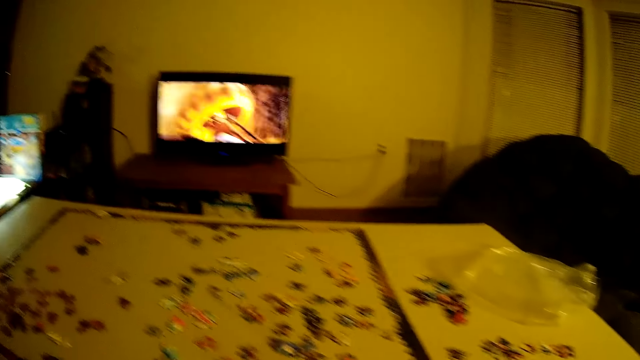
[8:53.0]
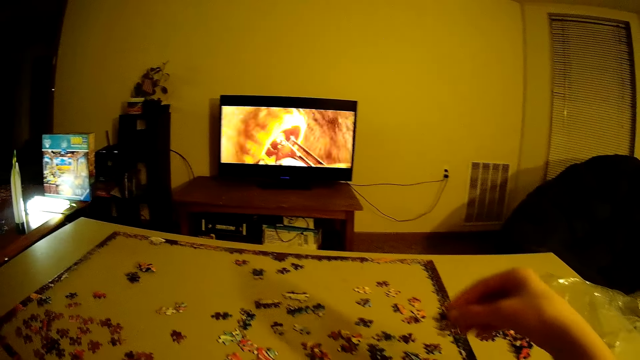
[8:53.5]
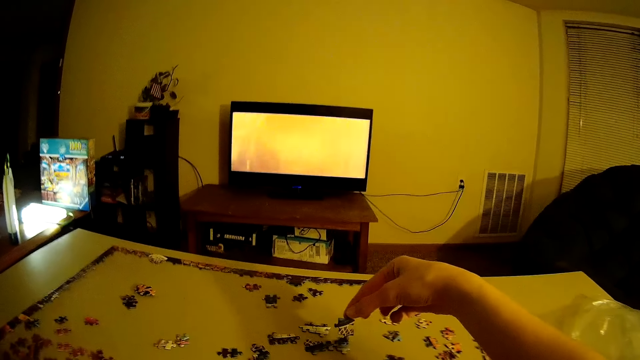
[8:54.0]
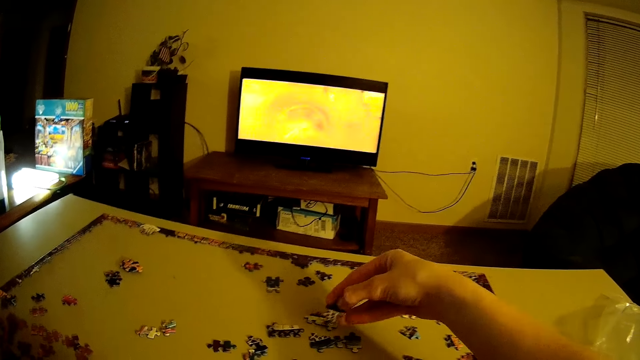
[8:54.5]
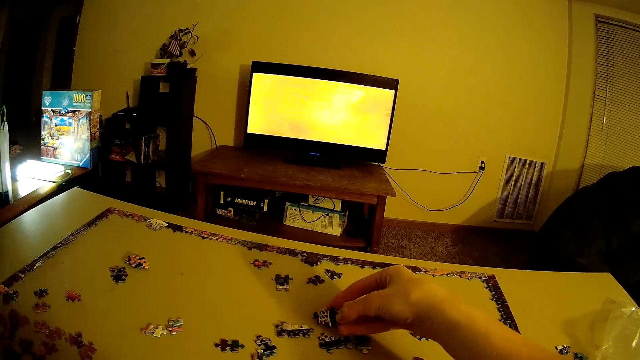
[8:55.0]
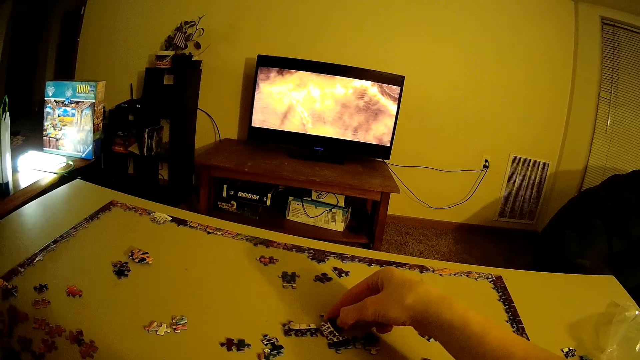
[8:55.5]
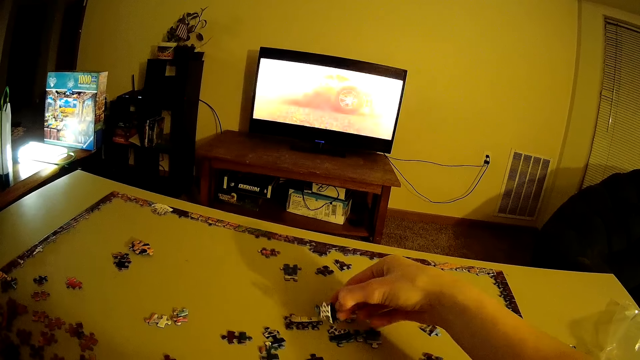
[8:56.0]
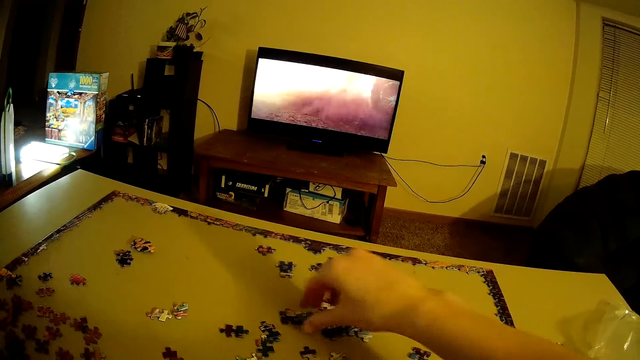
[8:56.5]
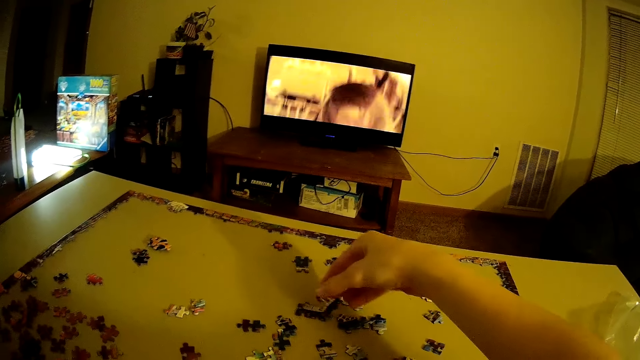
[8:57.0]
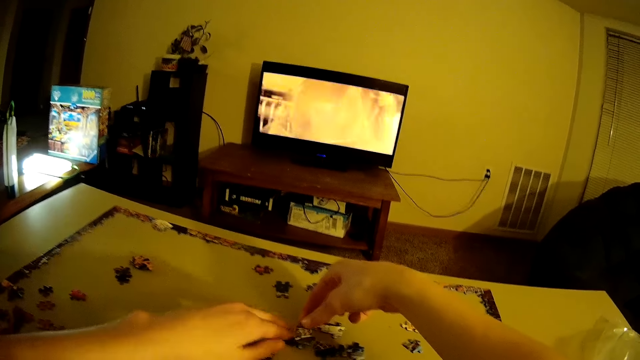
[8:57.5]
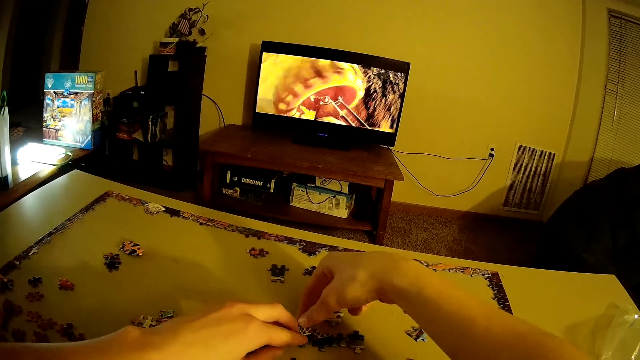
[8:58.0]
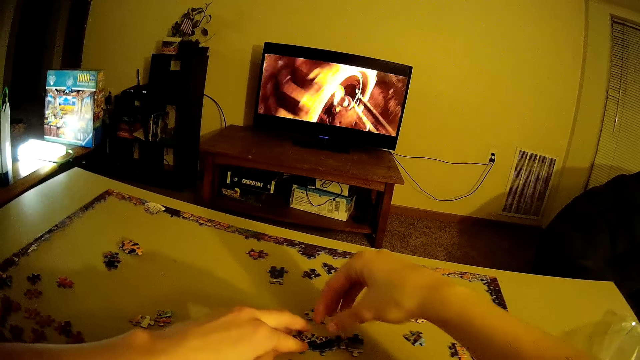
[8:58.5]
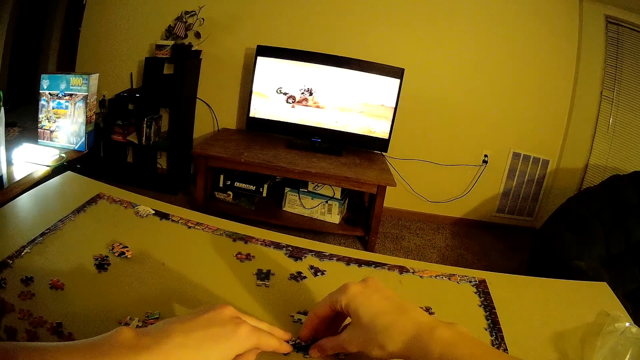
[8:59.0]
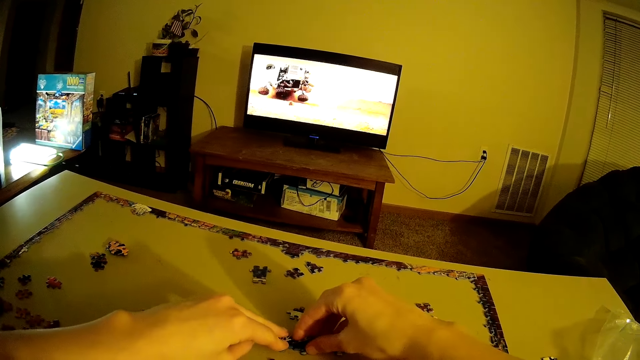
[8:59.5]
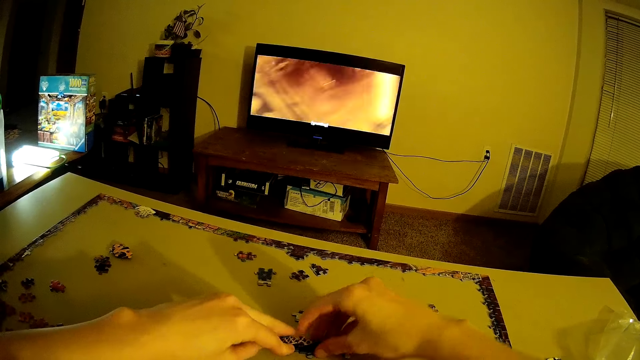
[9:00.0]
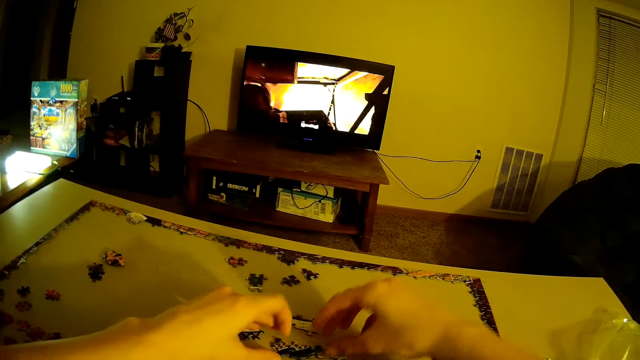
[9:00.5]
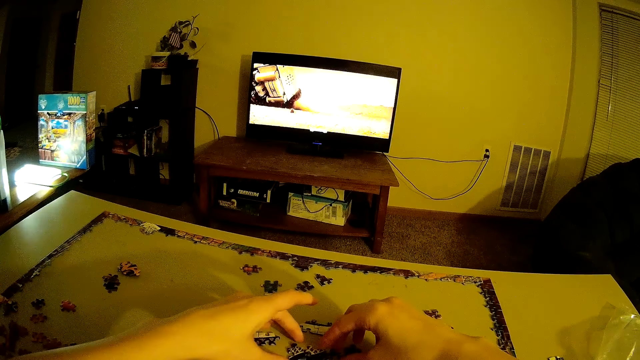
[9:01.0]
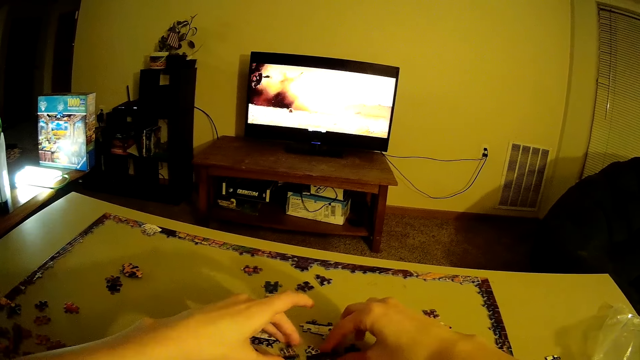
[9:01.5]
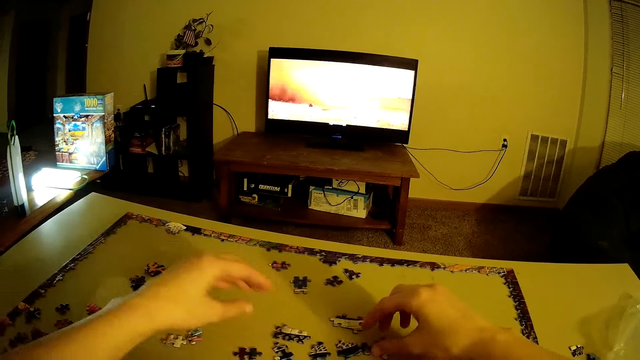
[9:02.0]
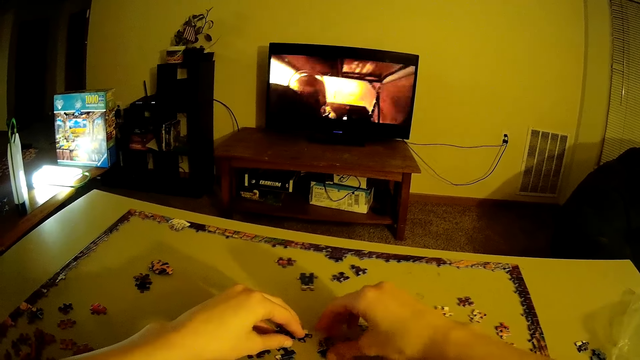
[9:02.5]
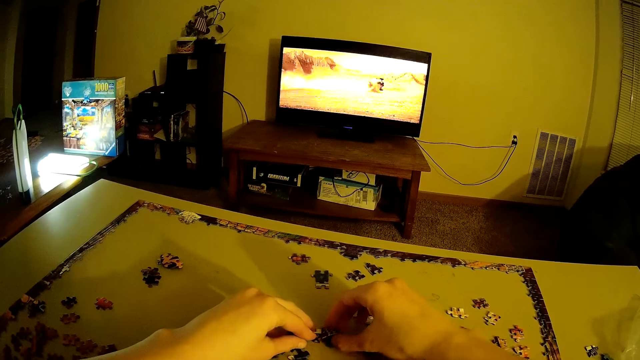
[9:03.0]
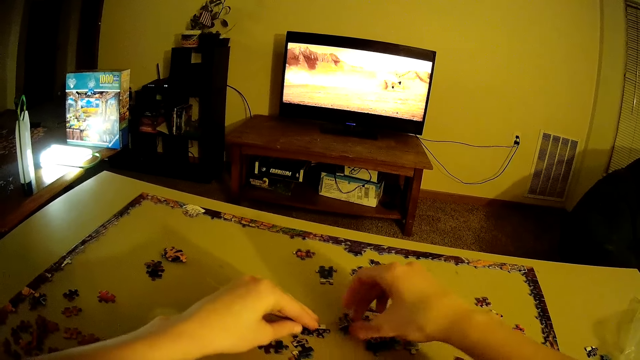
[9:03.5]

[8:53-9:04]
The camera wearer looks around the table. They place a piece of the puzzle on the table. They pick a piece of the puzzle from the table. They move the hands. They arrange the pieces of the puzzle on the table. They remove the hand from the table. They arrange the pieces of the puzzle on the table again. They put the puzzle in the table.

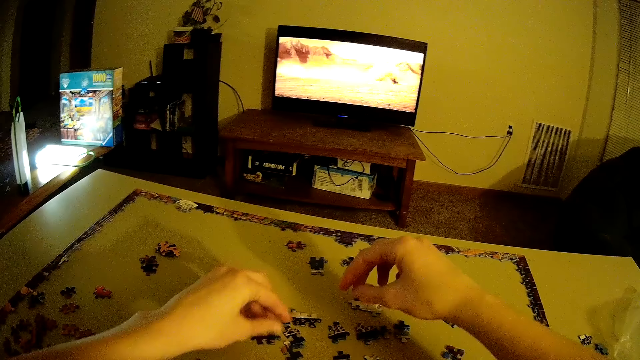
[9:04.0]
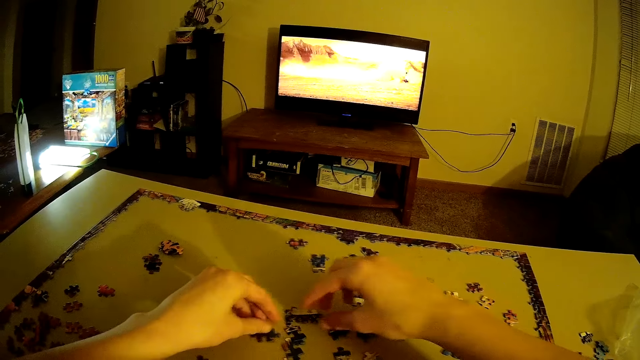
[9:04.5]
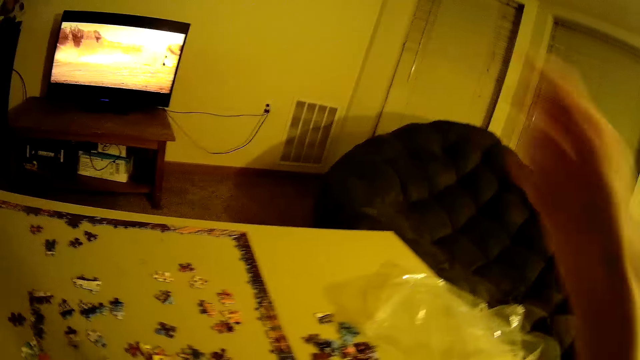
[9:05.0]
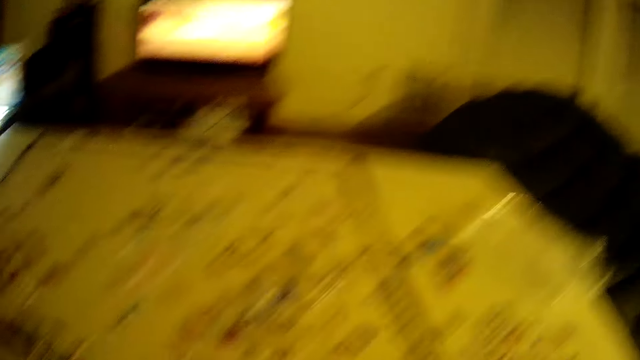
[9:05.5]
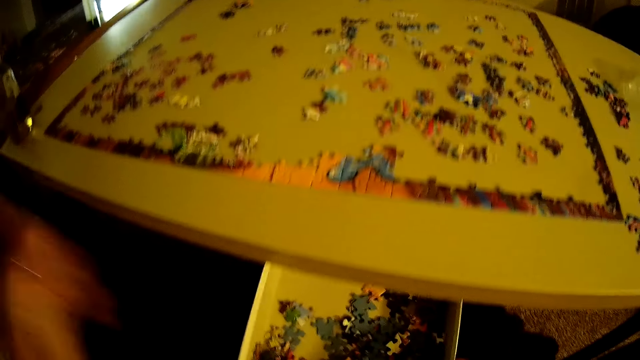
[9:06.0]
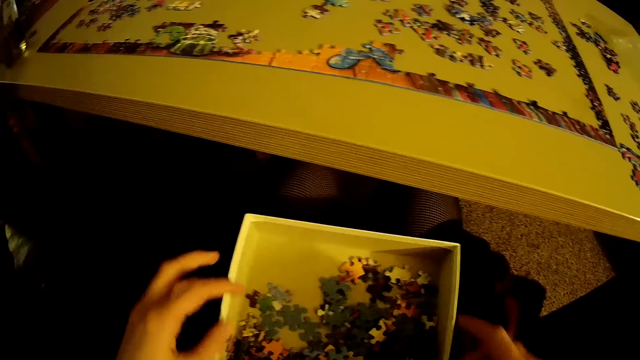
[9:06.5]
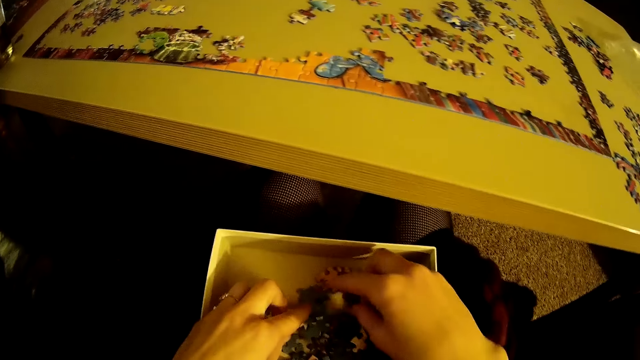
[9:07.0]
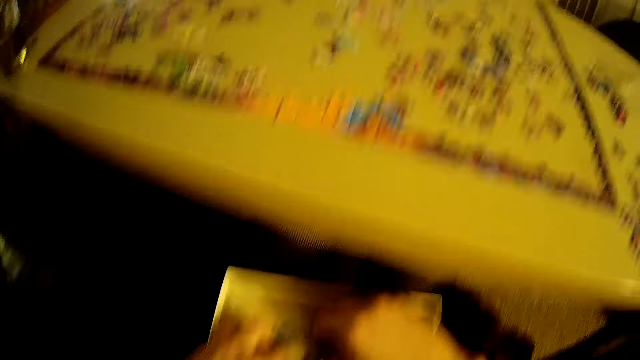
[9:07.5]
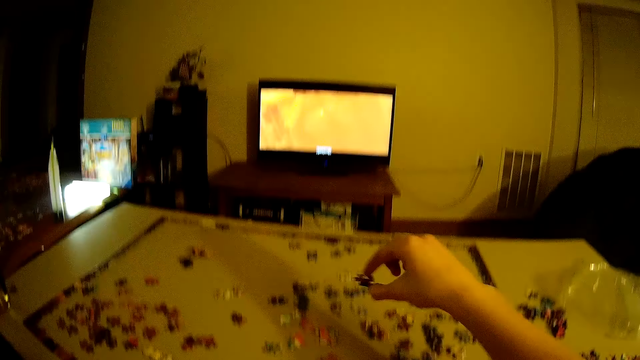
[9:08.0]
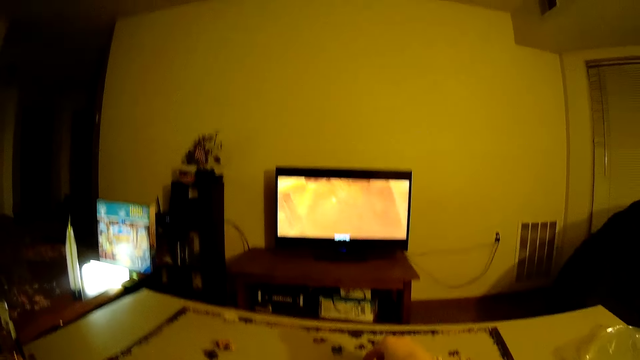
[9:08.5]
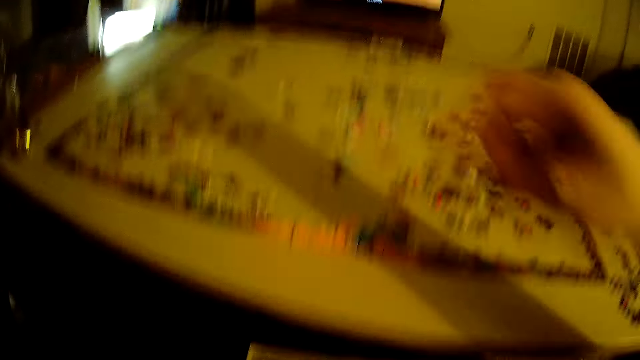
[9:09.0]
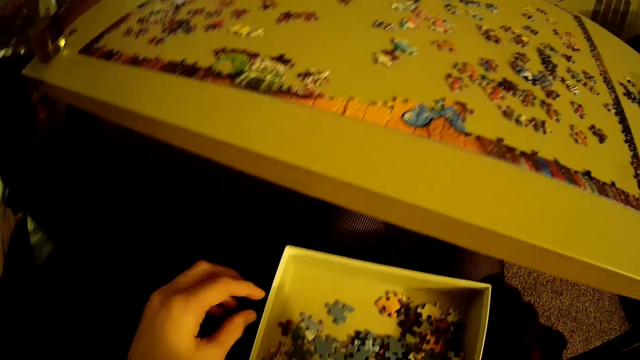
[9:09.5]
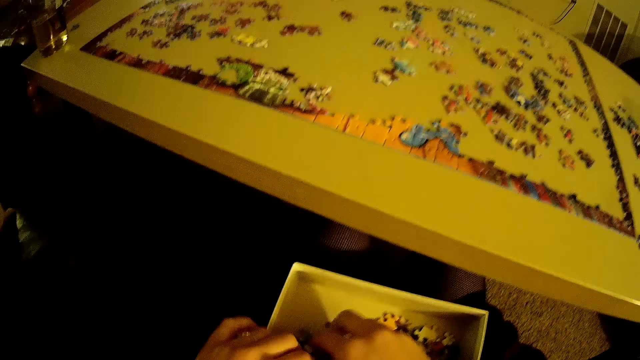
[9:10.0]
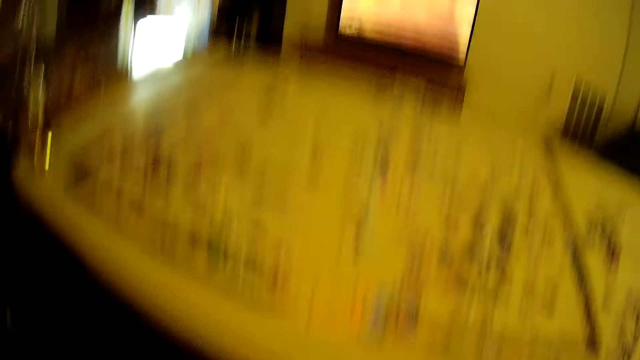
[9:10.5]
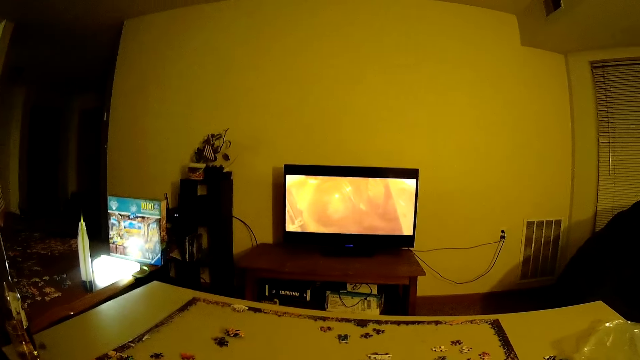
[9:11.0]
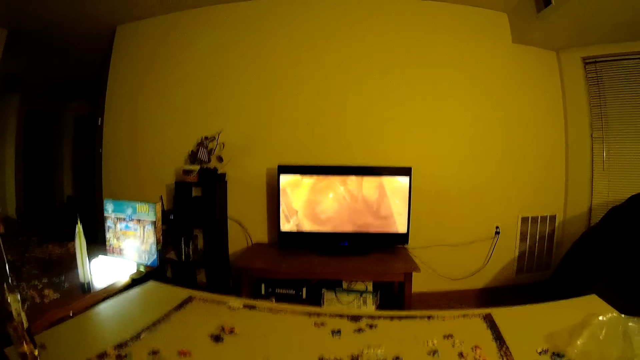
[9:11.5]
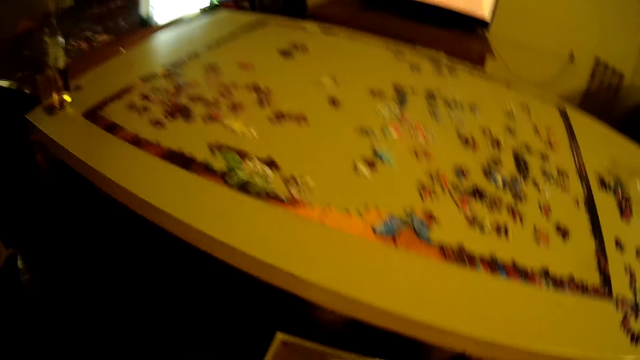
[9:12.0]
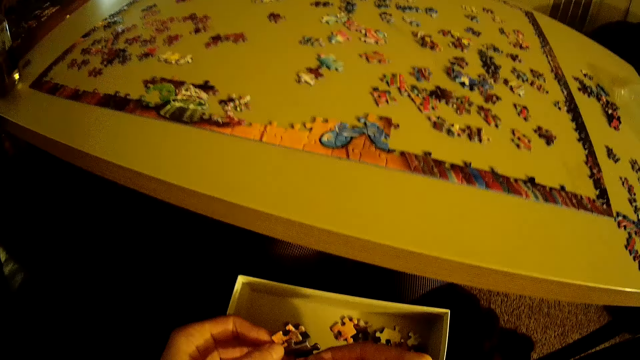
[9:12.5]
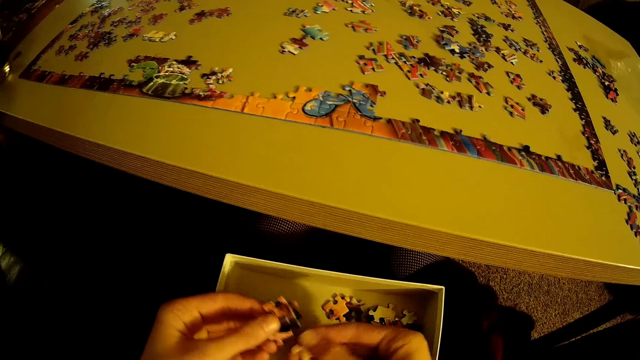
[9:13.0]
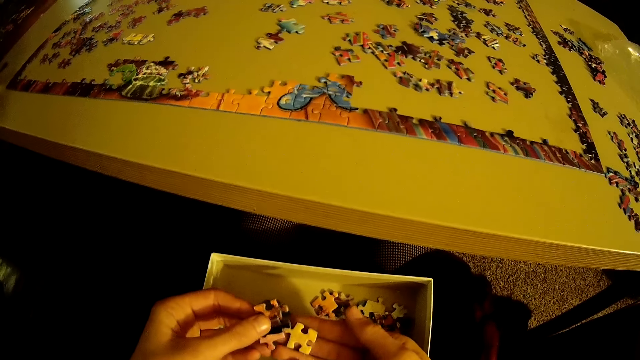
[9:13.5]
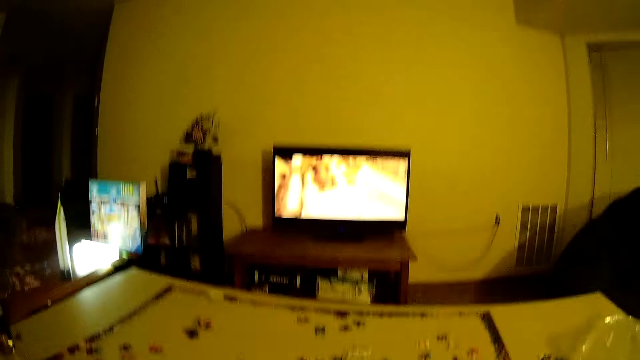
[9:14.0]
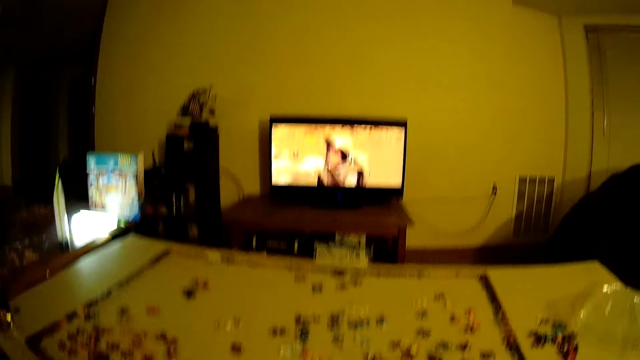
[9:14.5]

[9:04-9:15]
The camera wearer removes the hands from the table. They hold the box. They put the hands in the box. They pick a piece of the puzzle from the box. They place the piece of the puzzle on the table. They remove the hand from the table. They put the hands in the box. They pick a piece of the puzzle from the box. They select pieces of the puzzle.
